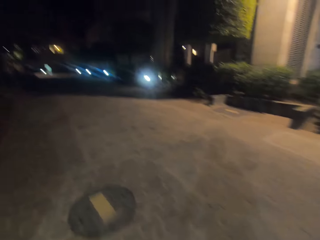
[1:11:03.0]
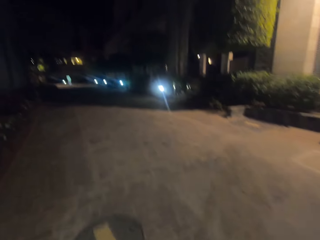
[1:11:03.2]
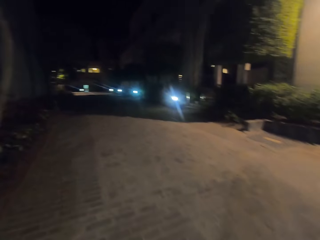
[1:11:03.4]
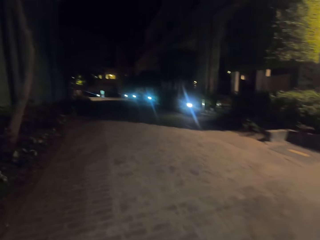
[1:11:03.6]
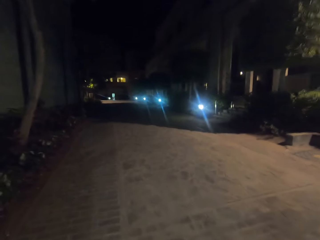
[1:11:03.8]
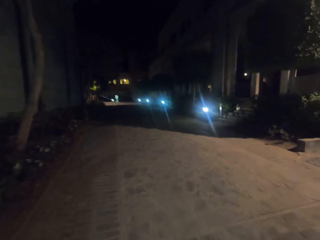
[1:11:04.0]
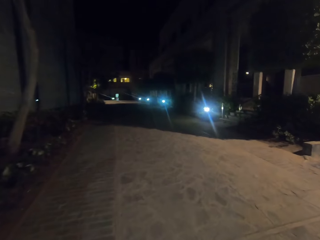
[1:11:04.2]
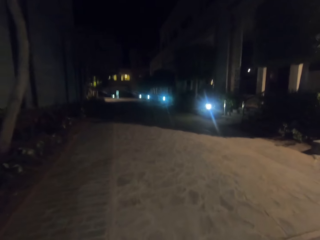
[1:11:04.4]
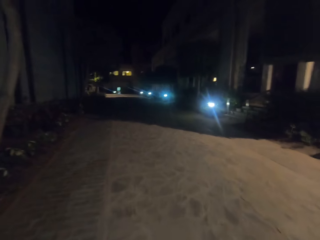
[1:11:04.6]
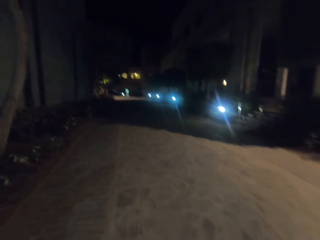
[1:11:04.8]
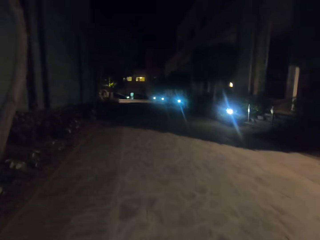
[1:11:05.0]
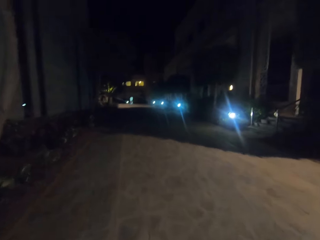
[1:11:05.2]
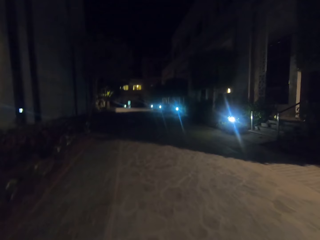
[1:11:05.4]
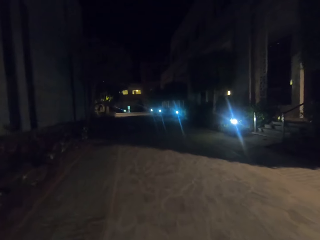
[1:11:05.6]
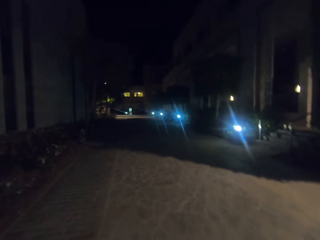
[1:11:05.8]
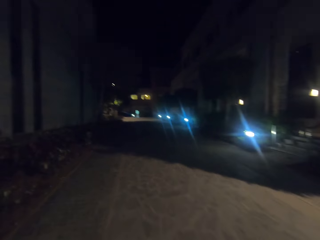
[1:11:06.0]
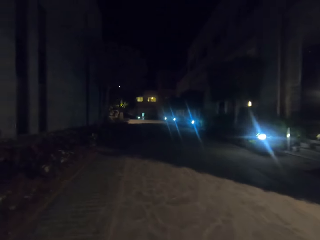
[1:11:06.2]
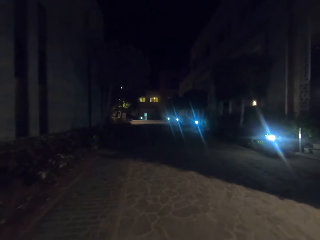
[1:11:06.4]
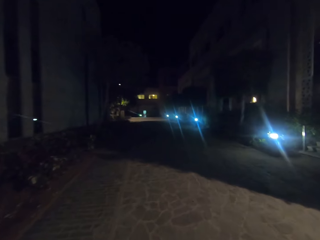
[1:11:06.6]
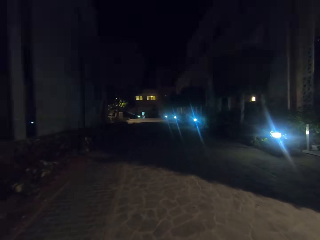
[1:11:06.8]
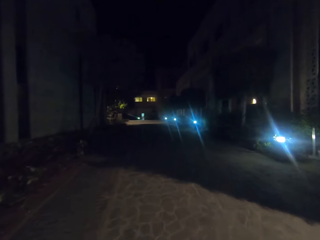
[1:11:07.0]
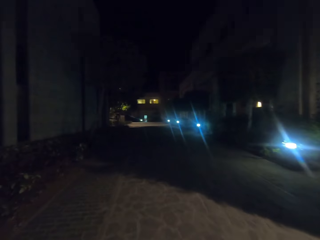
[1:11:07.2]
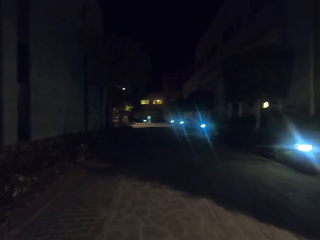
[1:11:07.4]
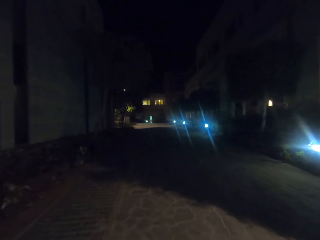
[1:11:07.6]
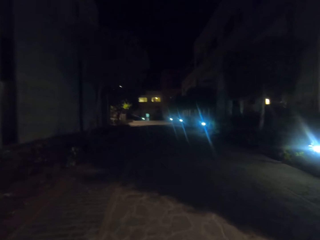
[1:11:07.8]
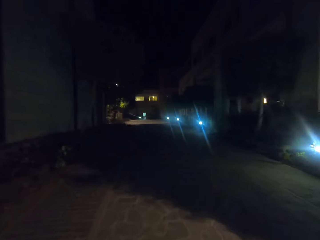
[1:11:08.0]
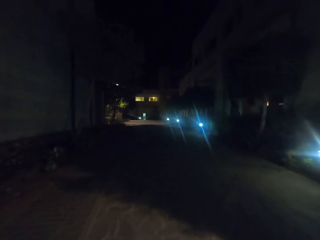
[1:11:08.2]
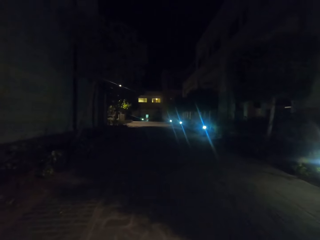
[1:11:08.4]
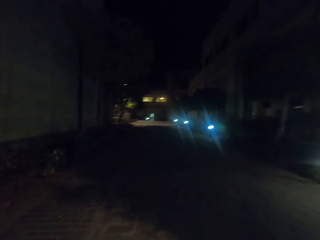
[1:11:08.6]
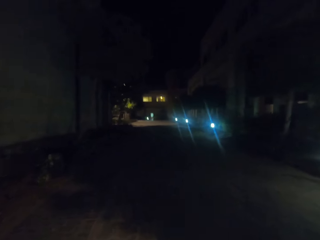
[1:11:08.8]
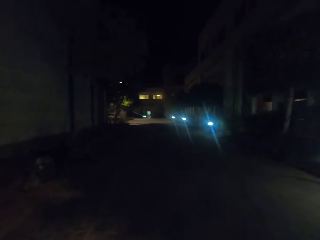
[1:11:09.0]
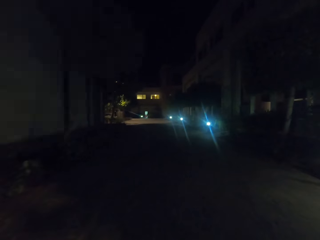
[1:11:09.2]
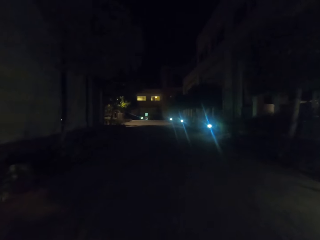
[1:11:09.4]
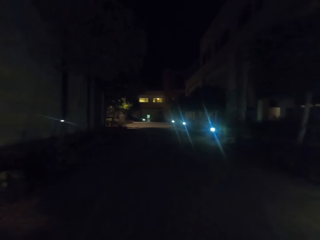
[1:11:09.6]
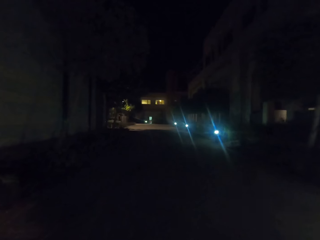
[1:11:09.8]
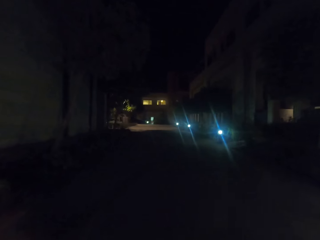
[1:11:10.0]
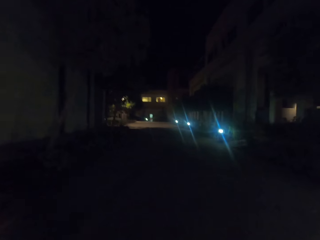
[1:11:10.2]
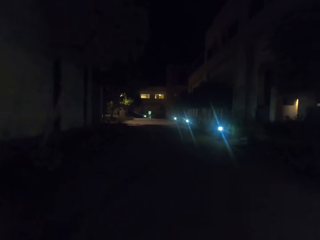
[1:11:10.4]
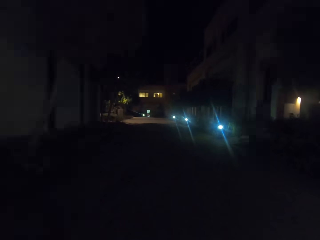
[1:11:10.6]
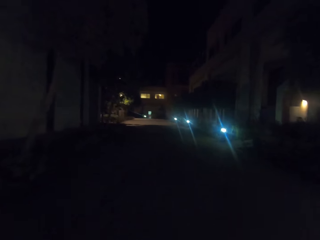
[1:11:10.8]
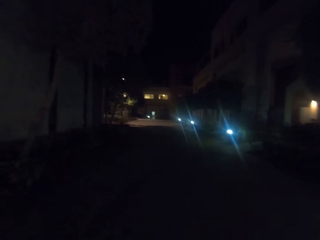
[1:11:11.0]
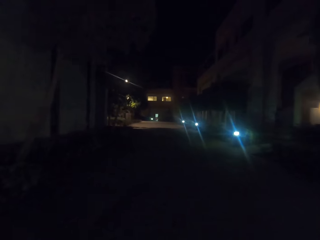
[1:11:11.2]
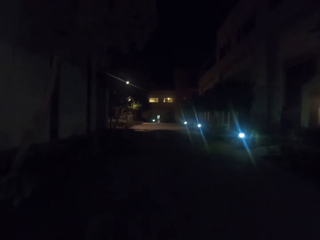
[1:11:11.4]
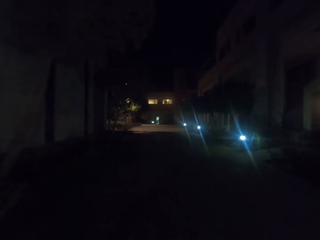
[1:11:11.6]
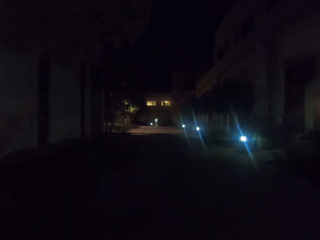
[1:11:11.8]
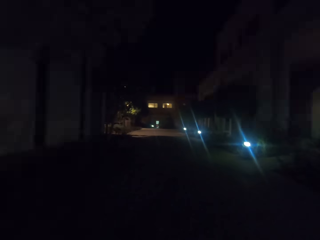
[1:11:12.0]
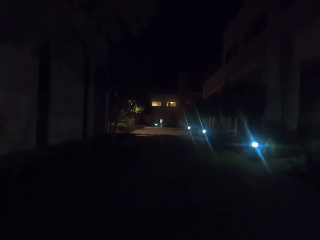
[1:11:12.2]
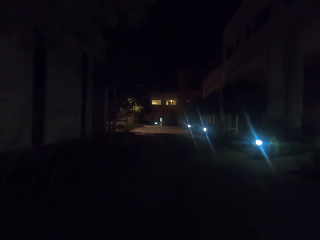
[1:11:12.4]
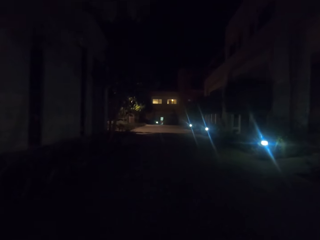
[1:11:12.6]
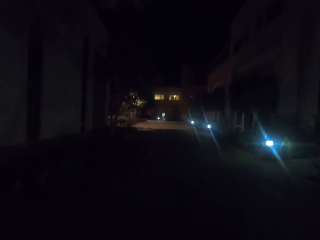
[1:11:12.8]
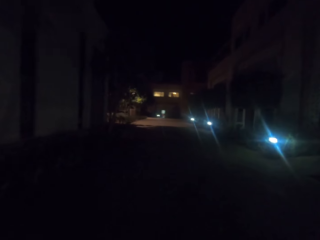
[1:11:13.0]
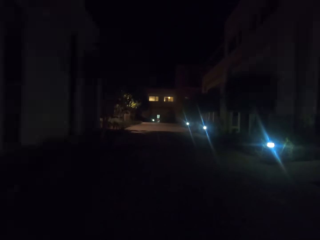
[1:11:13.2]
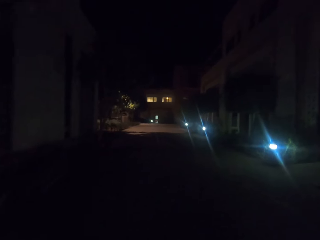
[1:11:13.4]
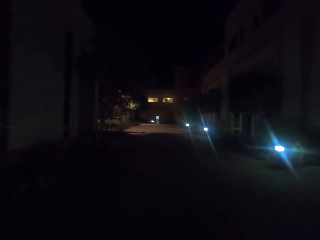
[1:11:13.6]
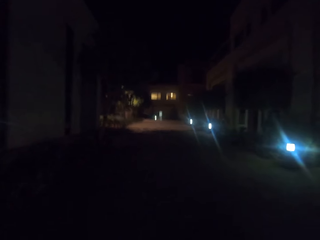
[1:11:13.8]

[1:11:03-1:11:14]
The camera wearer turns left. They walk on the road.

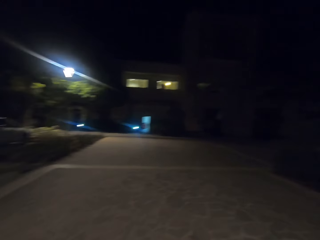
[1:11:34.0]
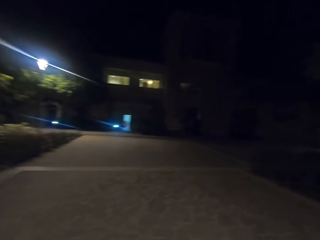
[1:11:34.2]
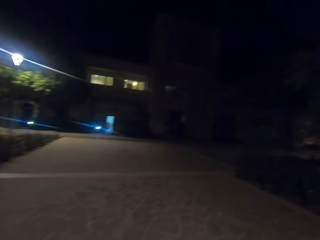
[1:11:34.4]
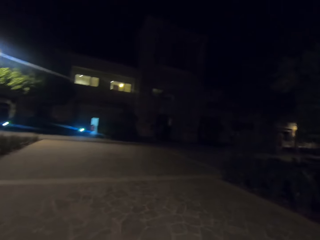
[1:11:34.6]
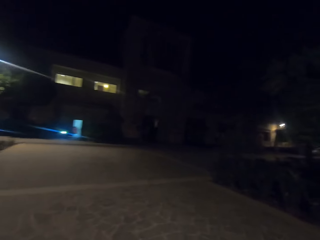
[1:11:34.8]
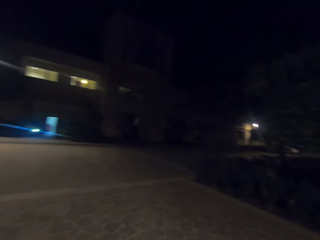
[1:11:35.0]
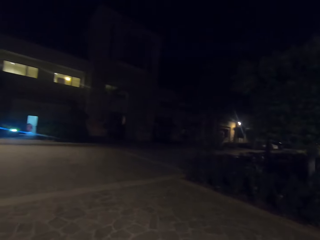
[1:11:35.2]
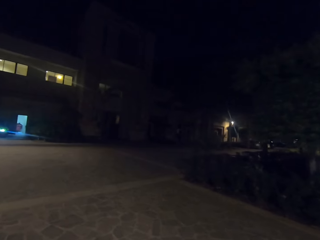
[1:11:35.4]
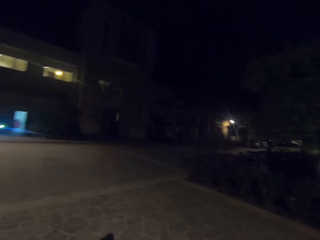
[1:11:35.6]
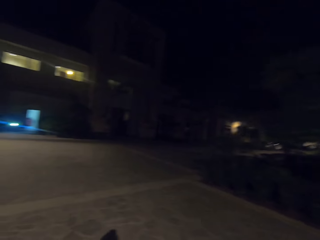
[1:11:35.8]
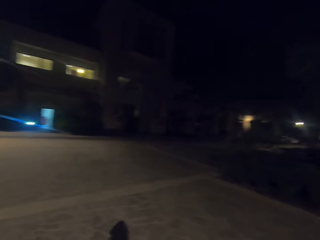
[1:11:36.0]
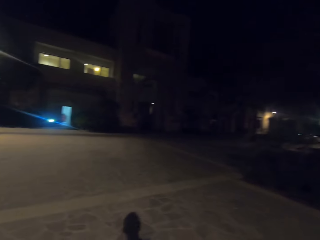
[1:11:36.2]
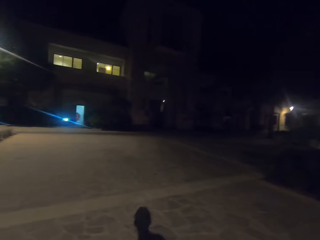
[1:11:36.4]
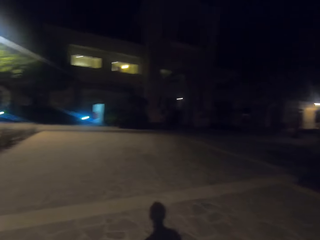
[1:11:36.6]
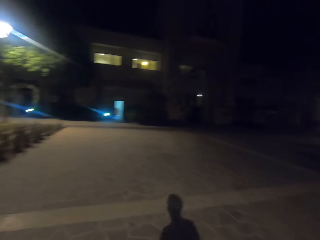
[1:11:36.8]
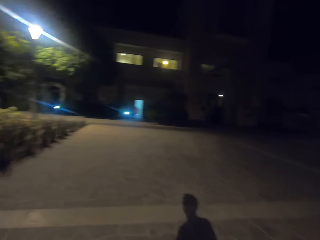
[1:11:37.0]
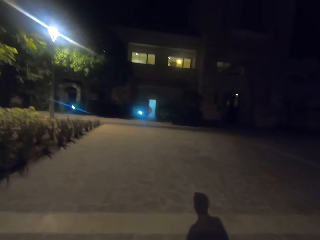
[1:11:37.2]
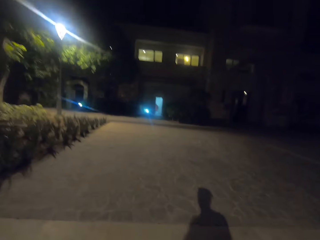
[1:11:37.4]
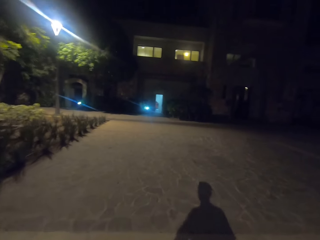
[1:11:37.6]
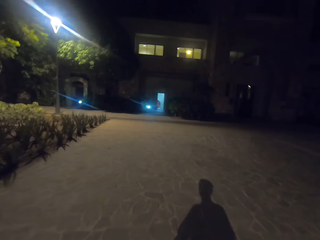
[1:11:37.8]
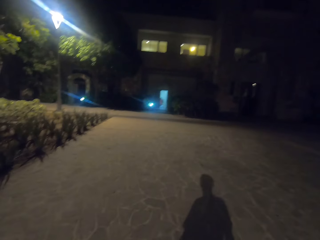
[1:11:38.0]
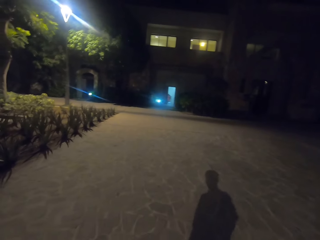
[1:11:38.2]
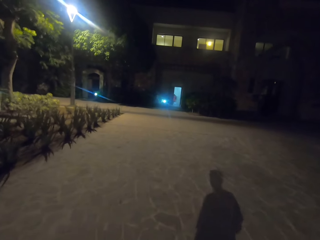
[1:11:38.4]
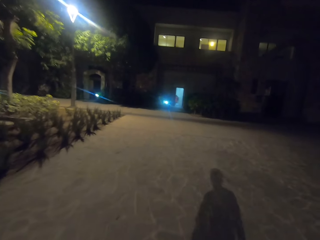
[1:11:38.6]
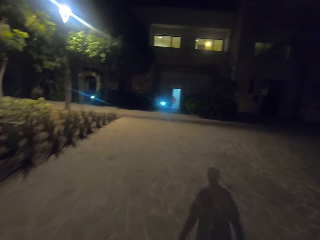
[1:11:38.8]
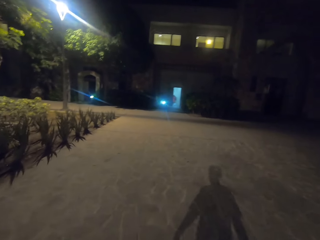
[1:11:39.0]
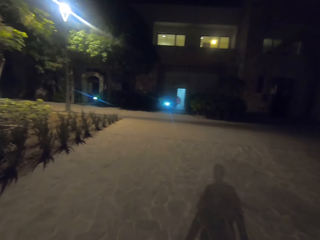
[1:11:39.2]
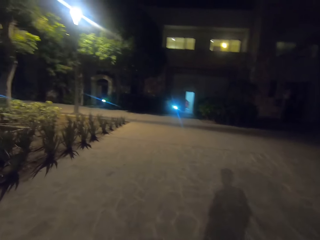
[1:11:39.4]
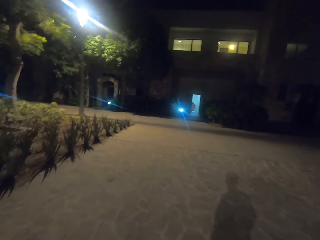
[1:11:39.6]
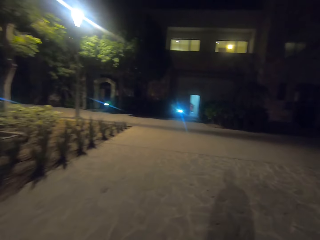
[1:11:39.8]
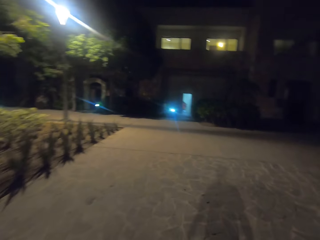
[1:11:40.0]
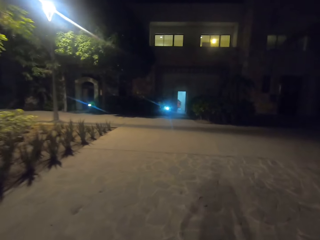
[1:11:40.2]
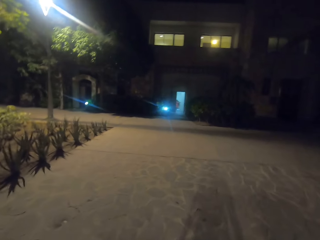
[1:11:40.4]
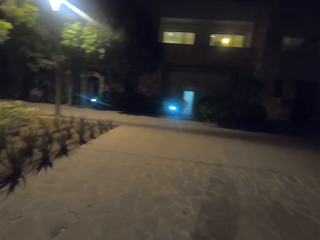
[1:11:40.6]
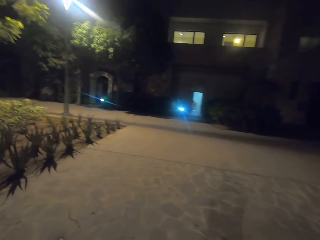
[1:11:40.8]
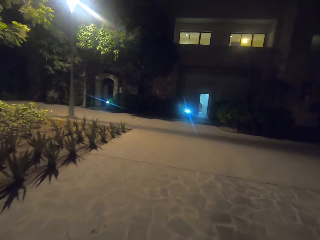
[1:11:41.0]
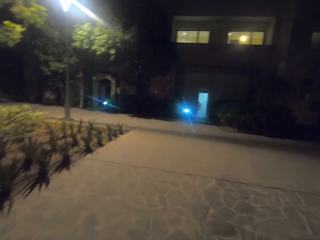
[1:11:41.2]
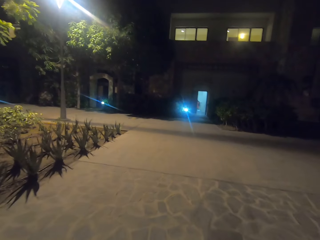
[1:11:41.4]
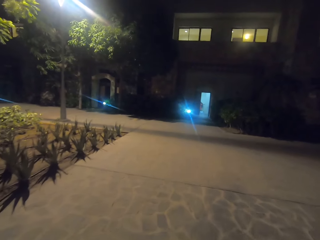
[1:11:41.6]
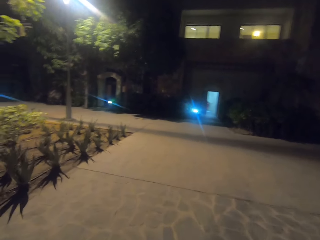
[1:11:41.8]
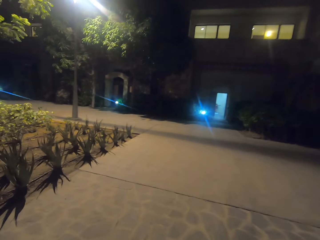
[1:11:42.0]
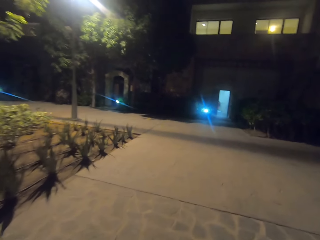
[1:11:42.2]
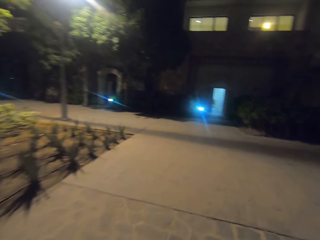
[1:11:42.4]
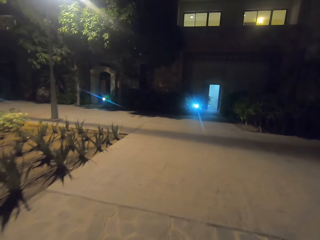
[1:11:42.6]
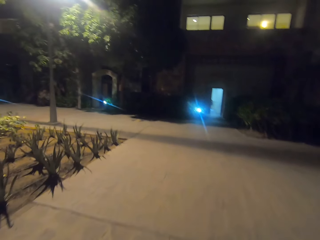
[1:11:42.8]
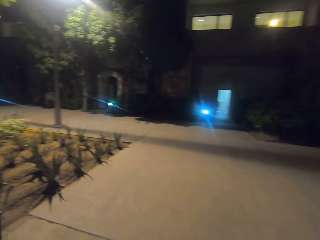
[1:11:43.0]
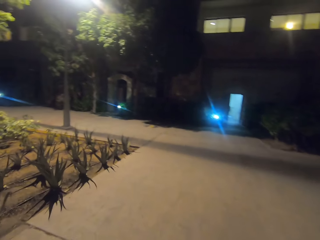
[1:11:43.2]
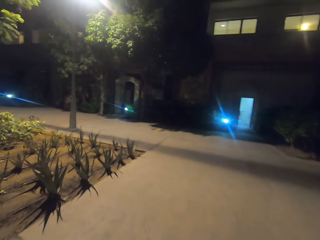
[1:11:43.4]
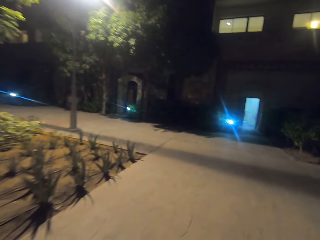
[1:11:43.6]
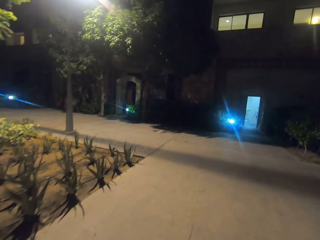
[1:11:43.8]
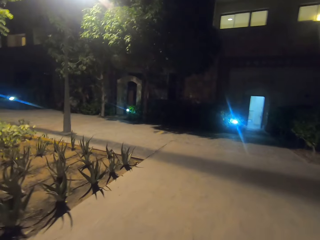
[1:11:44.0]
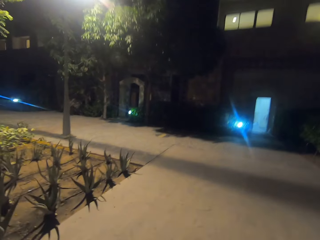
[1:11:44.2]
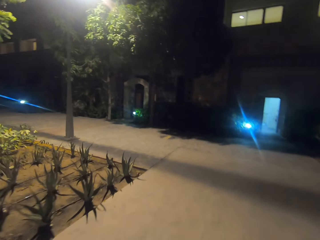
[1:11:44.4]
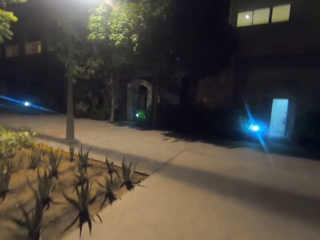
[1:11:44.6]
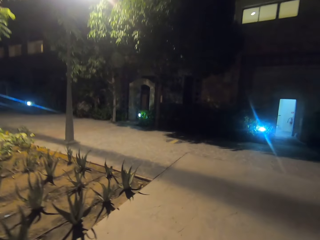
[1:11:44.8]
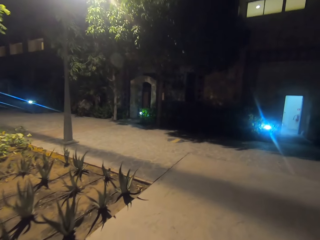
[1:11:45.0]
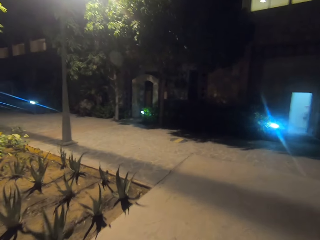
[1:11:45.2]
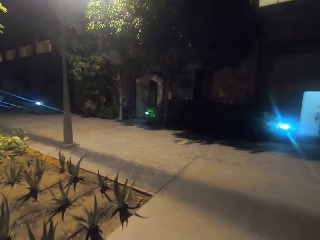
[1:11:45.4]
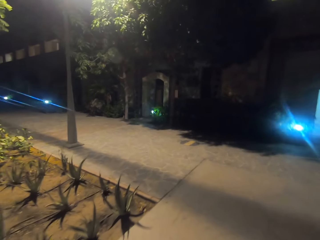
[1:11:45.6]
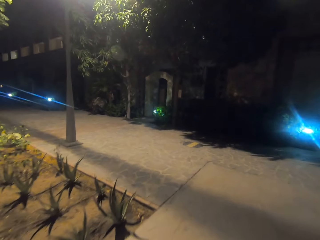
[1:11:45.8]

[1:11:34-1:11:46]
The camera wearer looks around. They walk on the sidewalk.
